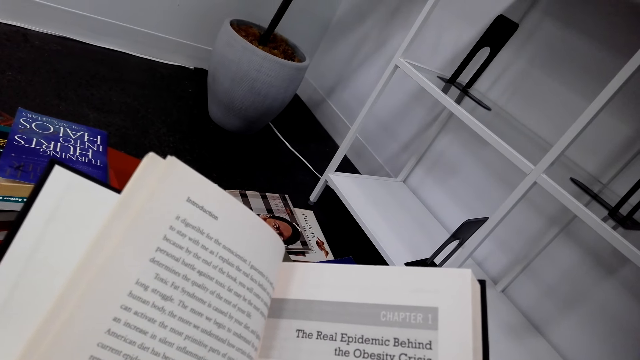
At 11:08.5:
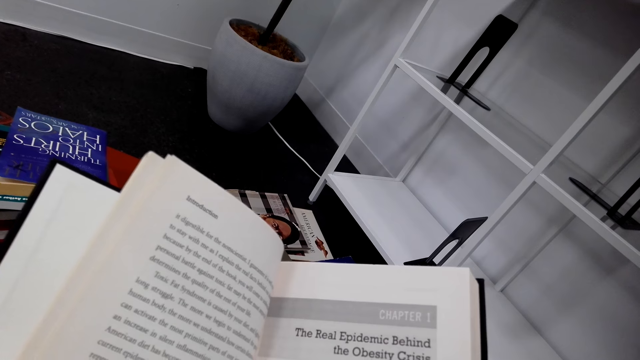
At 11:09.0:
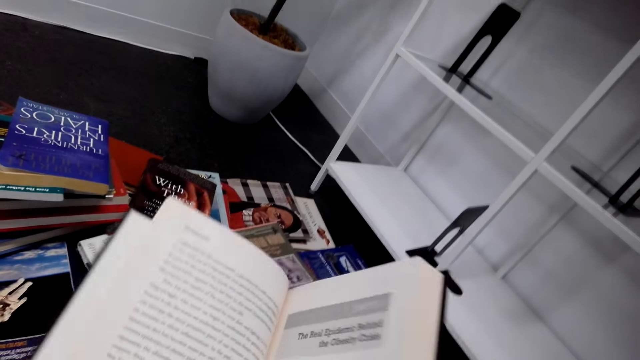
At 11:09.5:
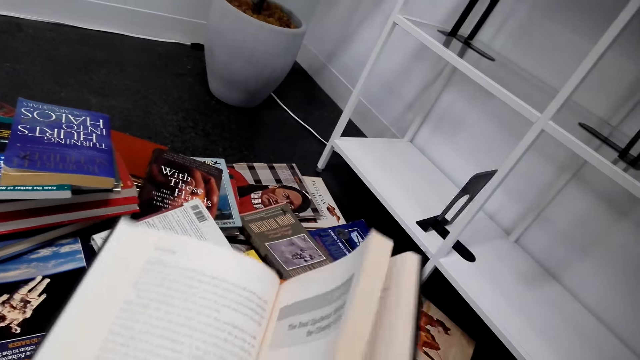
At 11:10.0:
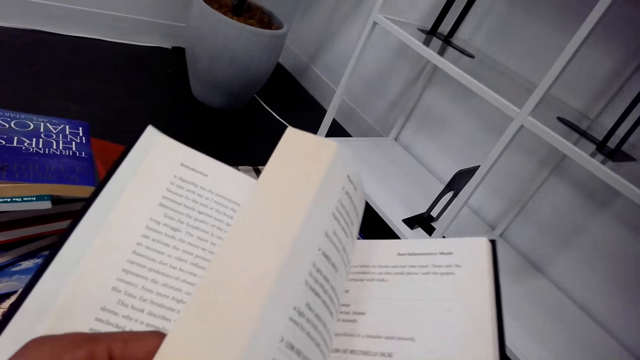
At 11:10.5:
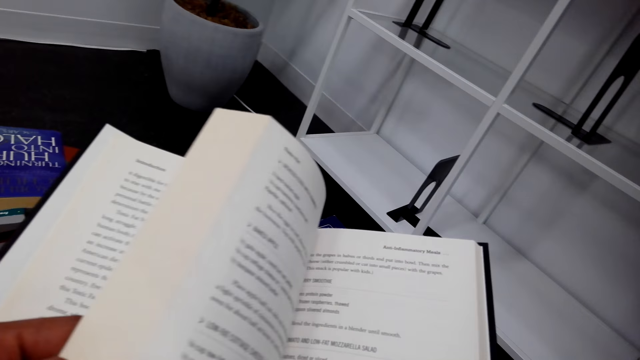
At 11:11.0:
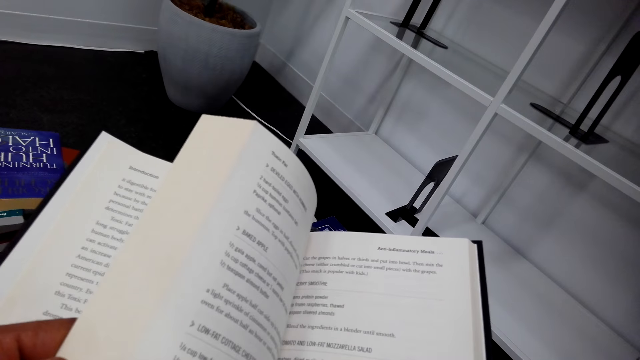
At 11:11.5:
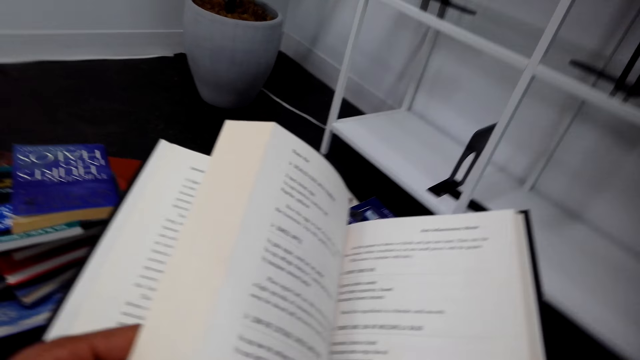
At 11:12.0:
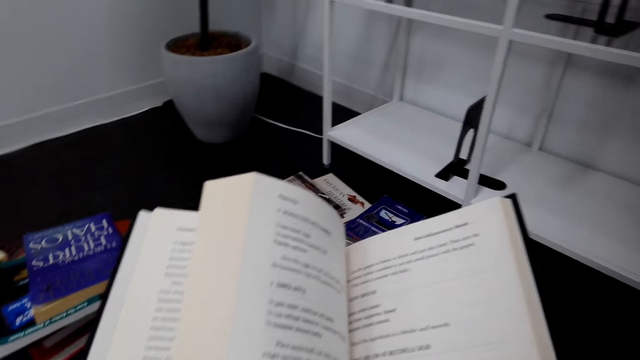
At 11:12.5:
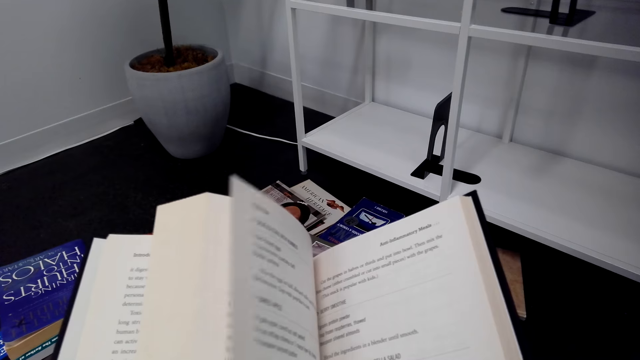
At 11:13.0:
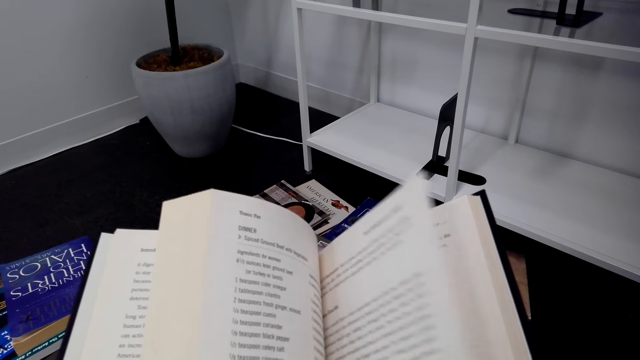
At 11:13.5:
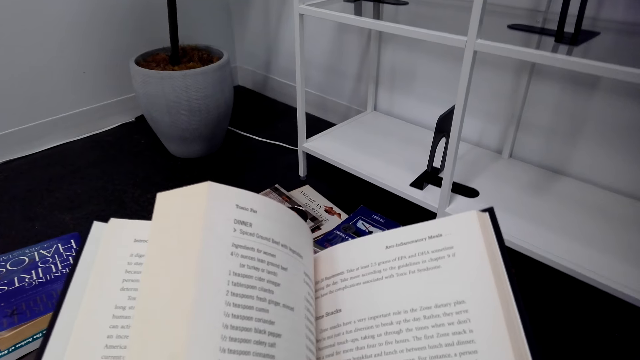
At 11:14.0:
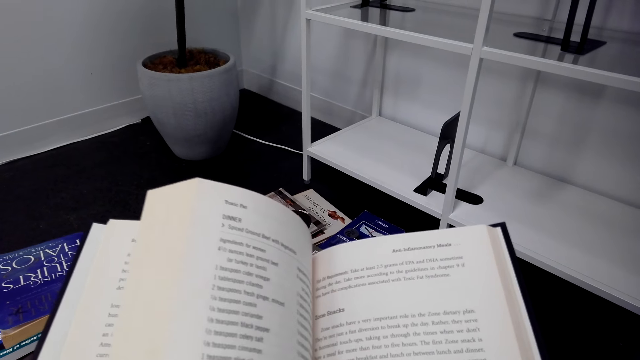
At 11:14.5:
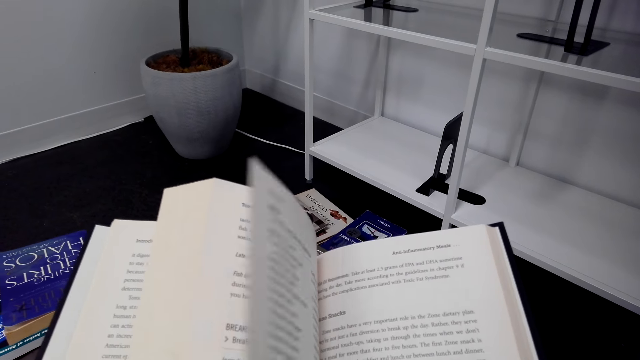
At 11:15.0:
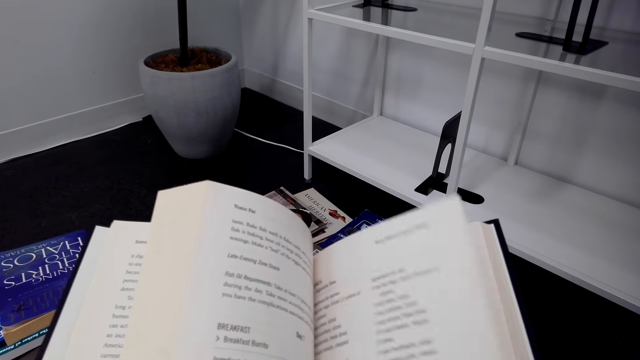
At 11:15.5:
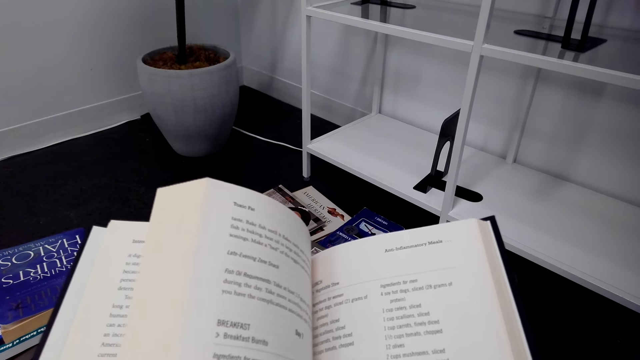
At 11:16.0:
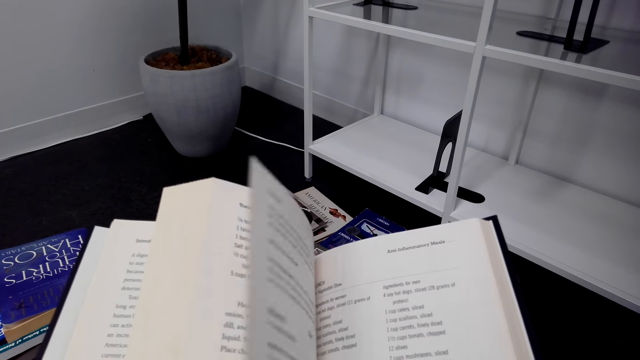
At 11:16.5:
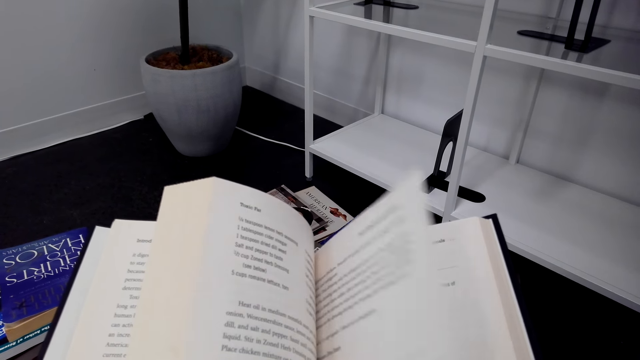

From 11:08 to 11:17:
The camera wearer peruses the pages of the book.

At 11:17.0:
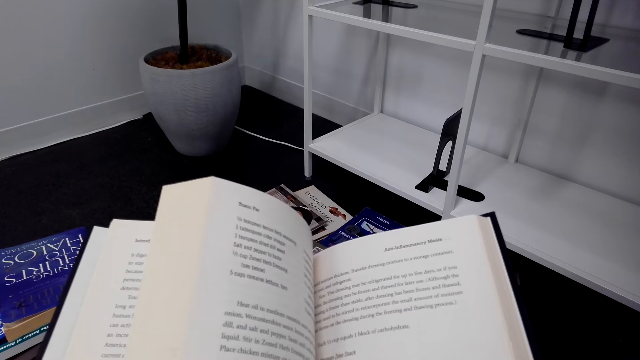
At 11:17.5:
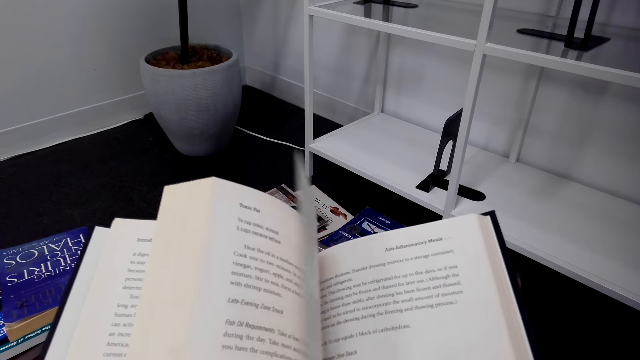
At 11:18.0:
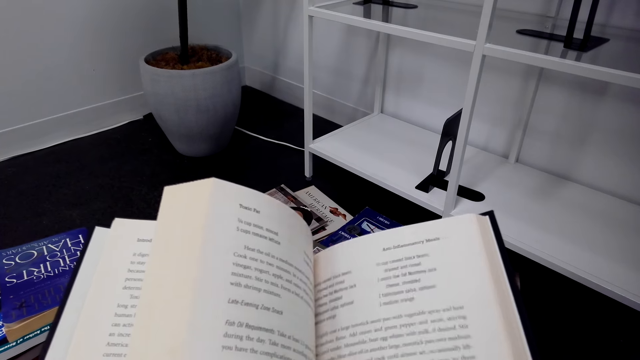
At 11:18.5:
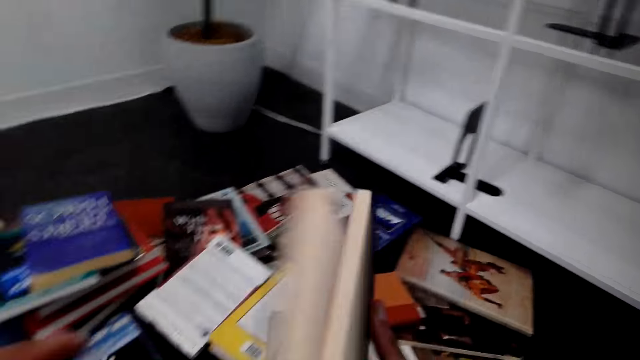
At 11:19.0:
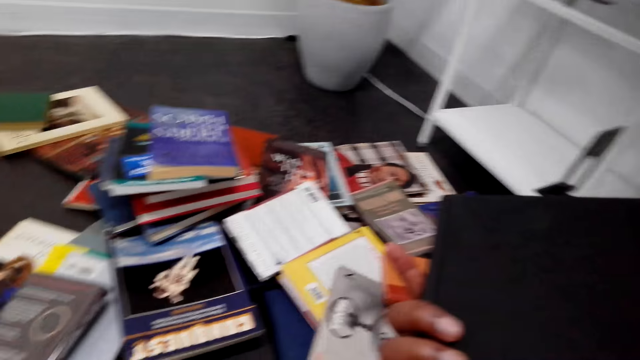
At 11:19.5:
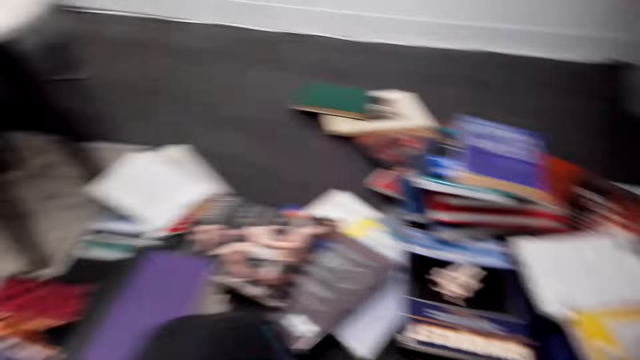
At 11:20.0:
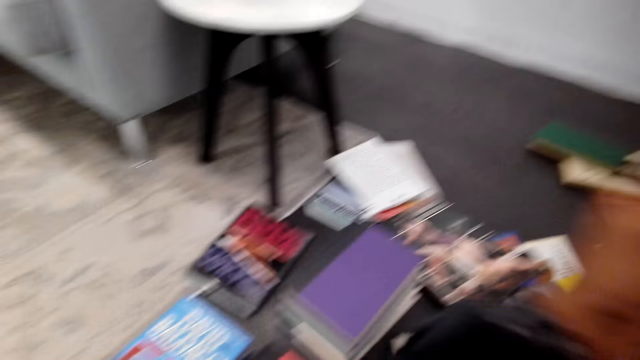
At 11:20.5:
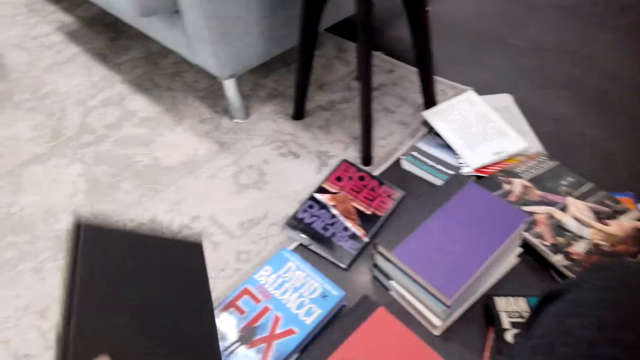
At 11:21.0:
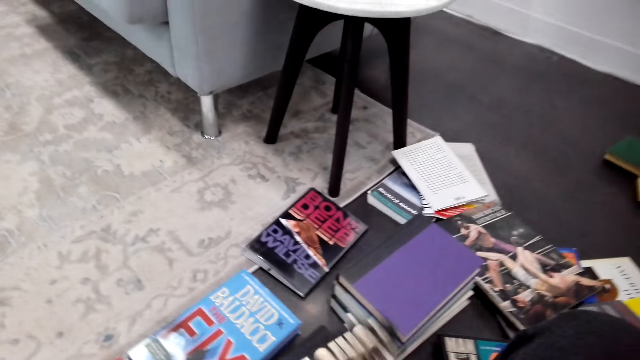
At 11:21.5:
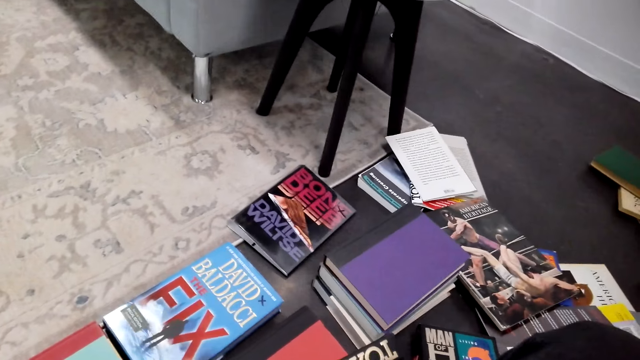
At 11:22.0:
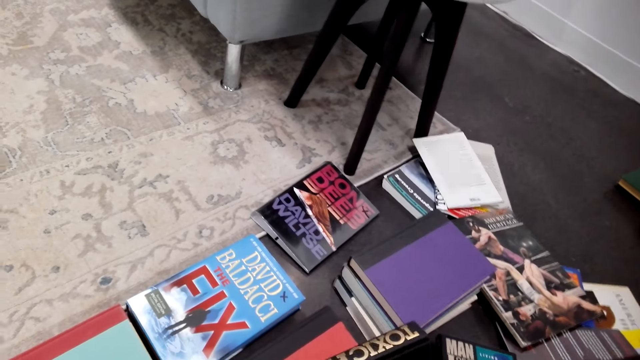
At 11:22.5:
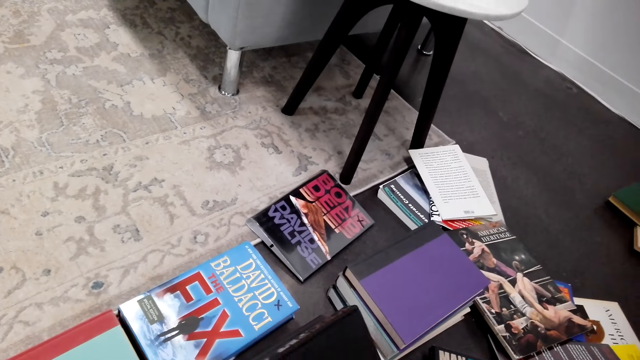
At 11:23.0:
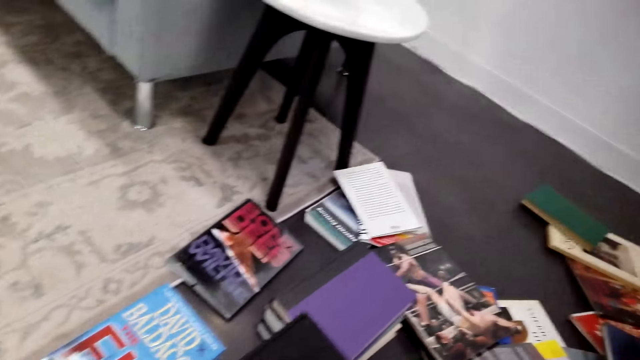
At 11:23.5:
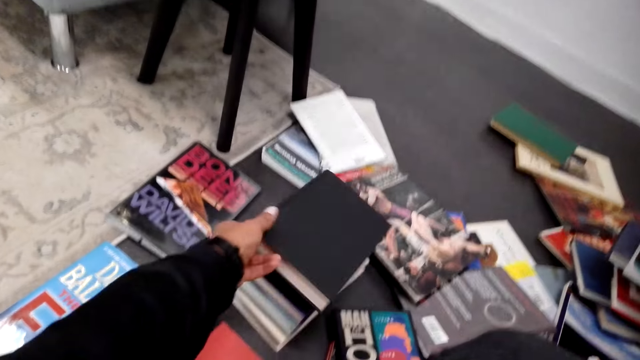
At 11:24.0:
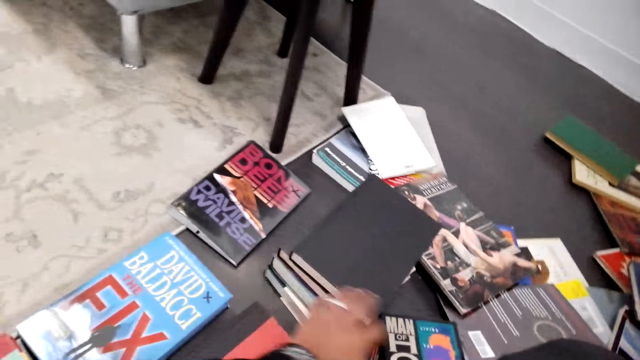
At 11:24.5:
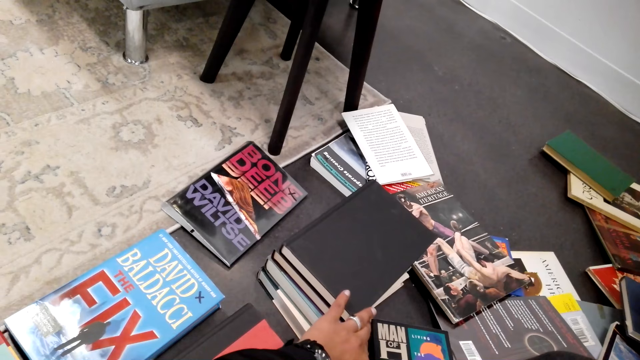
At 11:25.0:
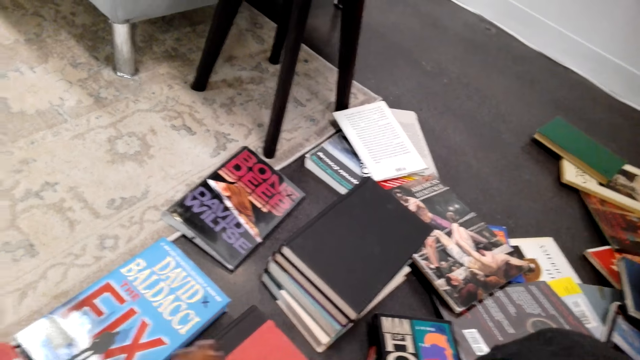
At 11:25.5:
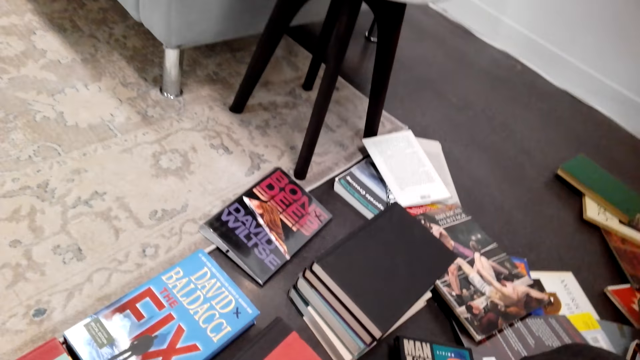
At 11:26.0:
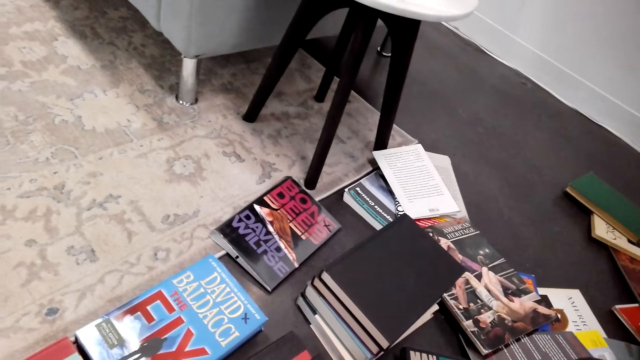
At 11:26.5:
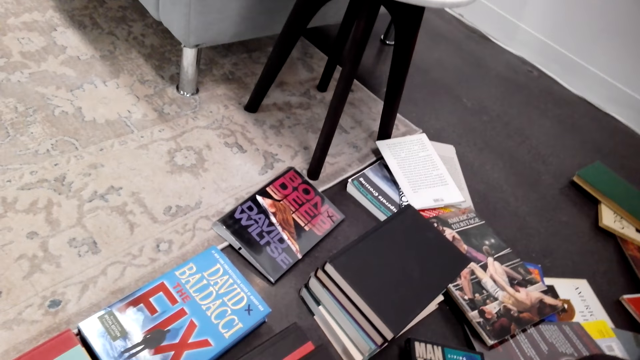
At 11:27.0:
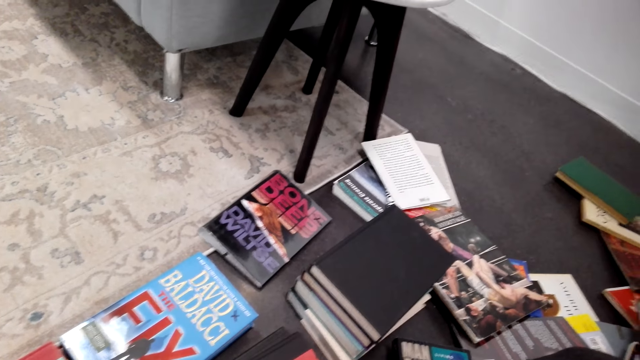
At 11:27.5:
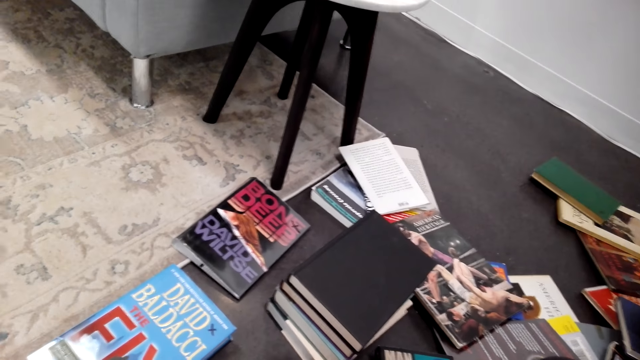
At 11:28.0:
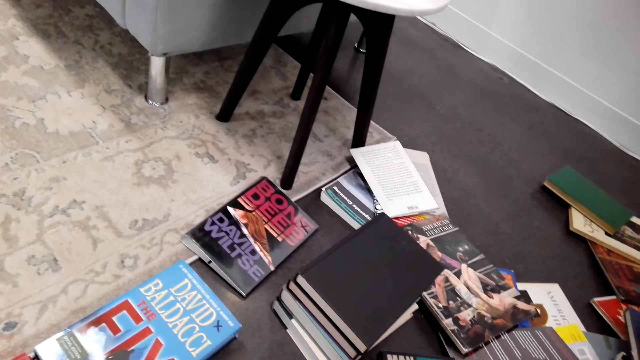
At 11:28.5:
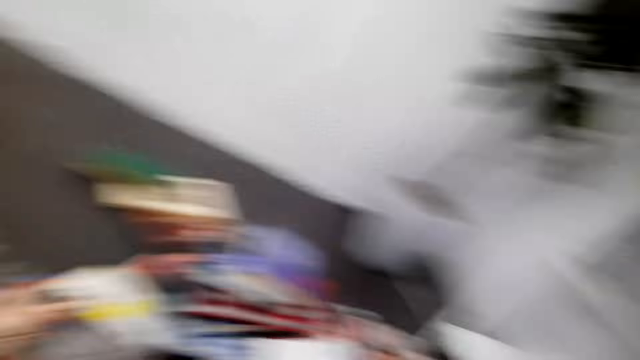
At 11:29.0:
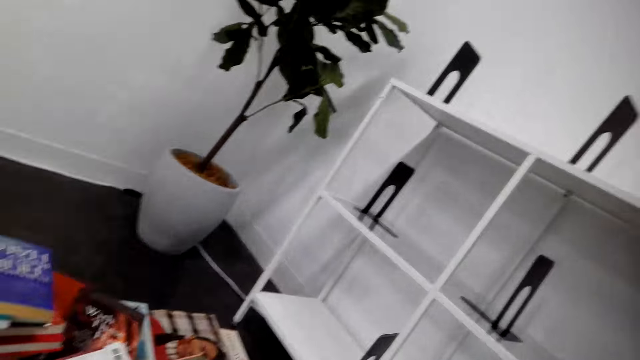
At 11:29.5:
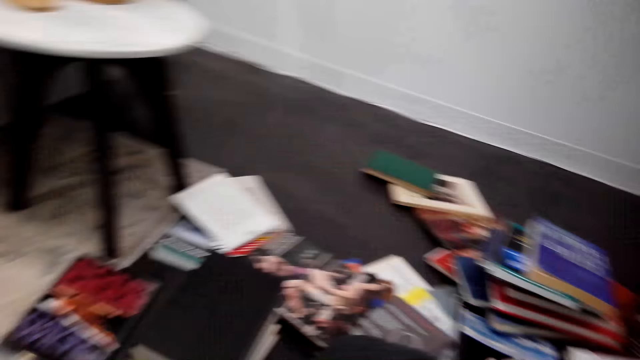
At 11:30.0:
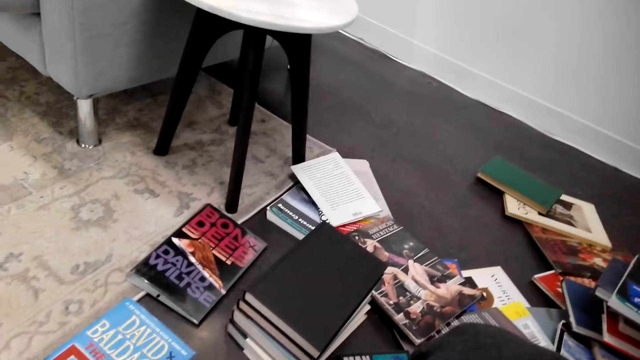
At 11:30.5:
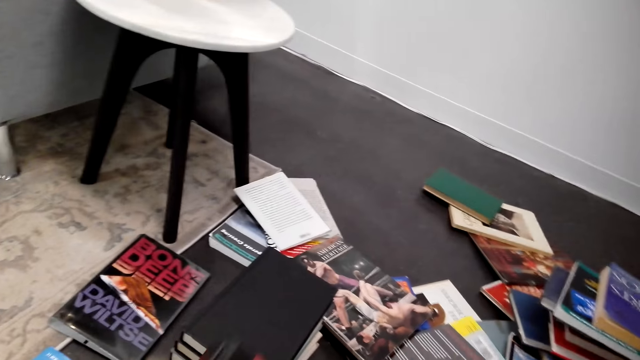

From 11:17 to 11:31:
The camera wearer closes the book. They turn around. They put a book on the pile of books. They arrange books on the floor. They turn around. They watch the background.
